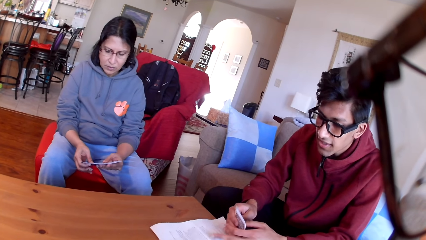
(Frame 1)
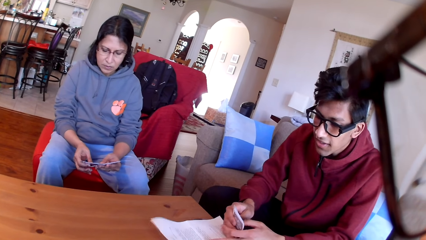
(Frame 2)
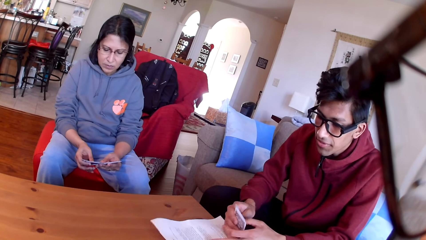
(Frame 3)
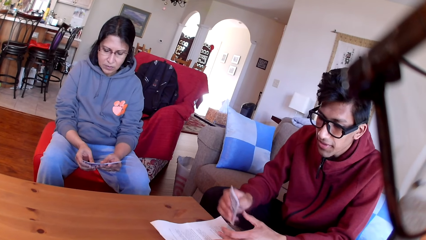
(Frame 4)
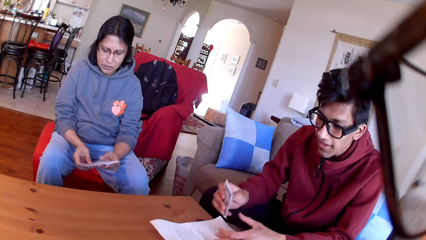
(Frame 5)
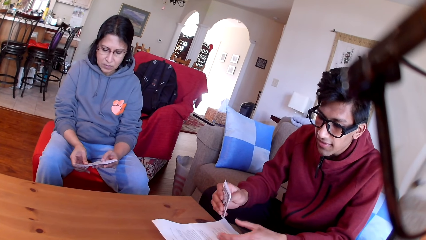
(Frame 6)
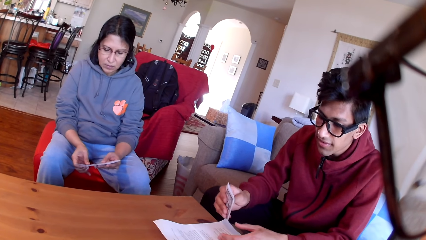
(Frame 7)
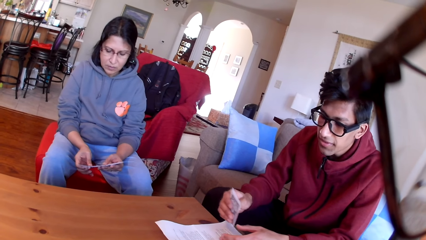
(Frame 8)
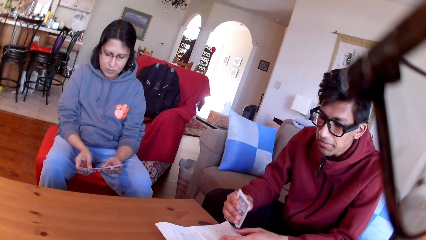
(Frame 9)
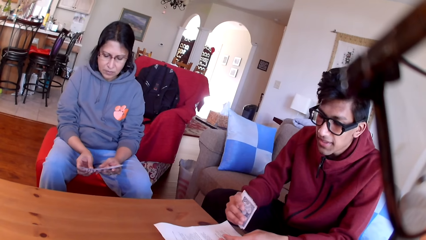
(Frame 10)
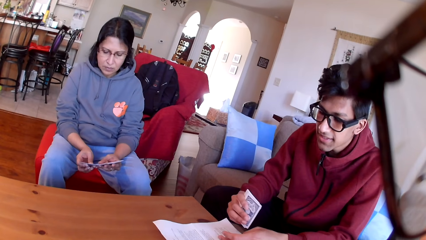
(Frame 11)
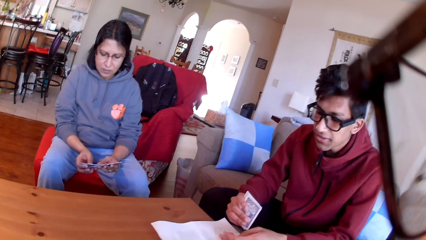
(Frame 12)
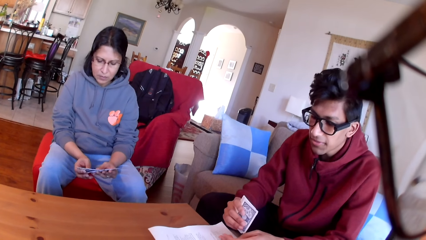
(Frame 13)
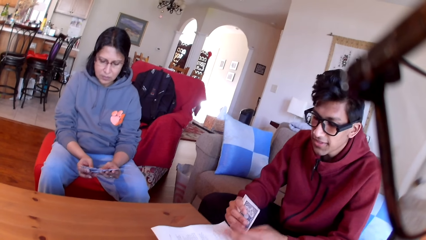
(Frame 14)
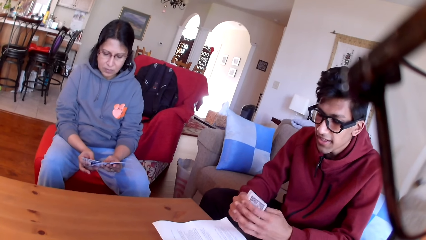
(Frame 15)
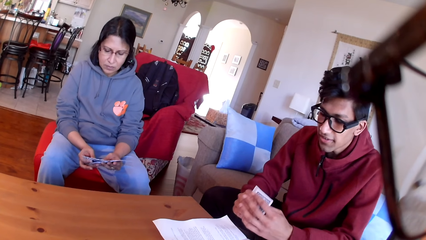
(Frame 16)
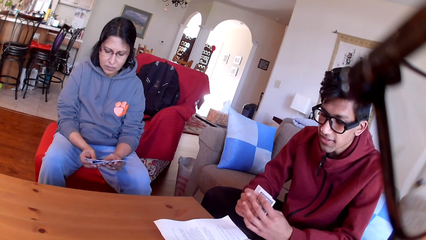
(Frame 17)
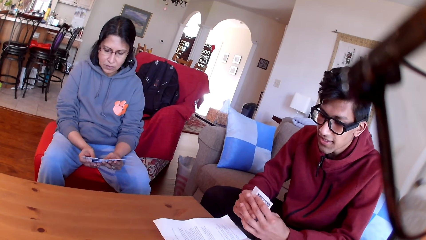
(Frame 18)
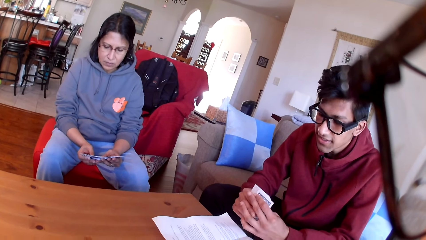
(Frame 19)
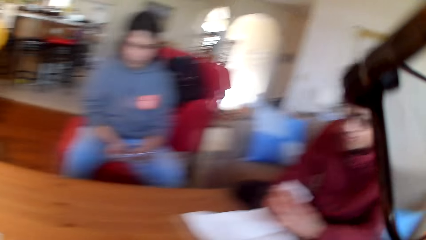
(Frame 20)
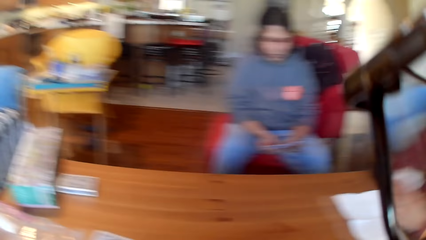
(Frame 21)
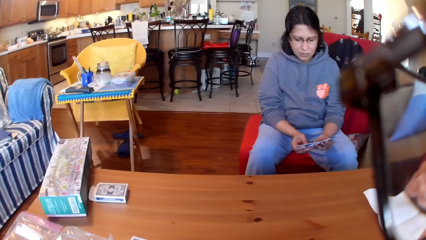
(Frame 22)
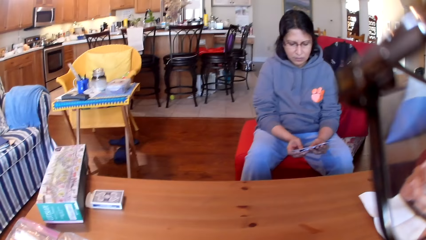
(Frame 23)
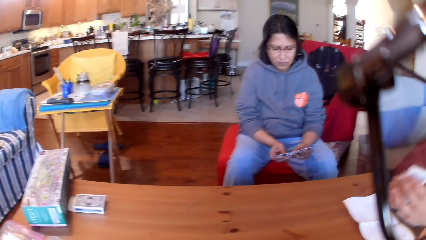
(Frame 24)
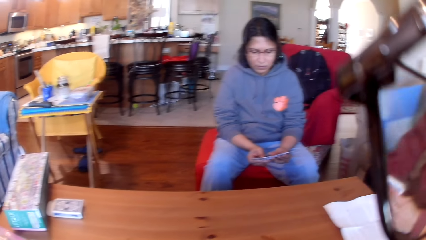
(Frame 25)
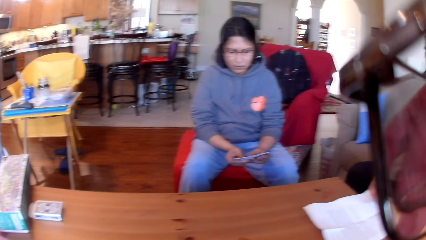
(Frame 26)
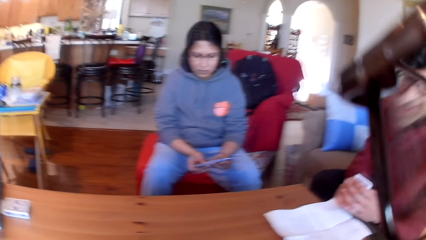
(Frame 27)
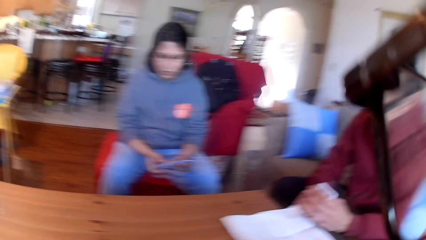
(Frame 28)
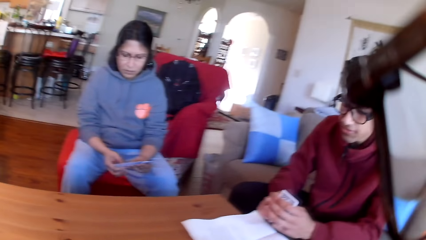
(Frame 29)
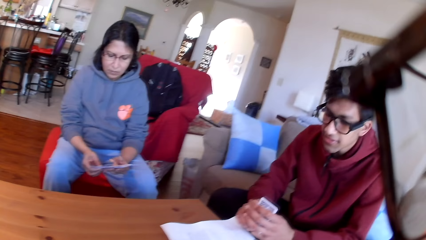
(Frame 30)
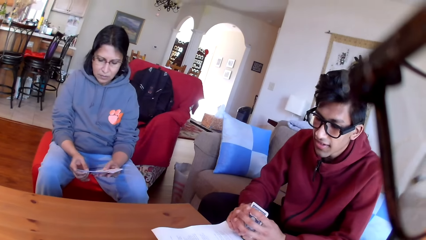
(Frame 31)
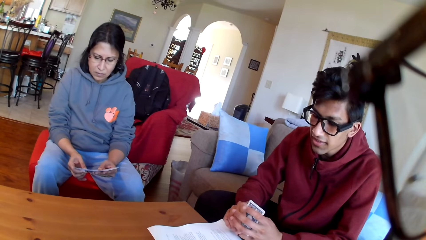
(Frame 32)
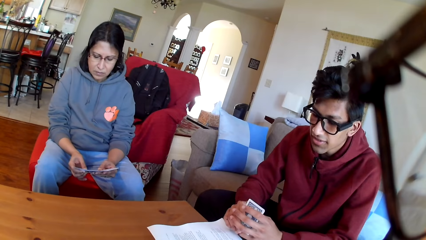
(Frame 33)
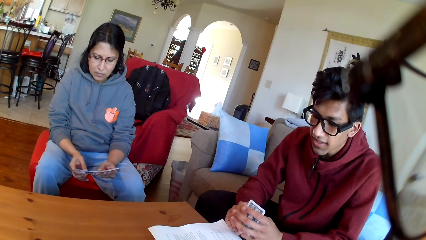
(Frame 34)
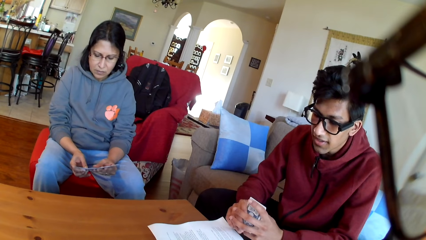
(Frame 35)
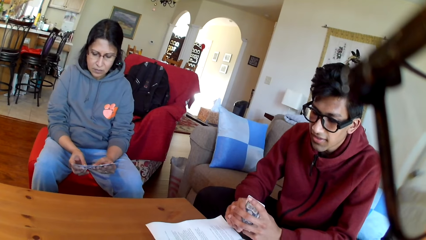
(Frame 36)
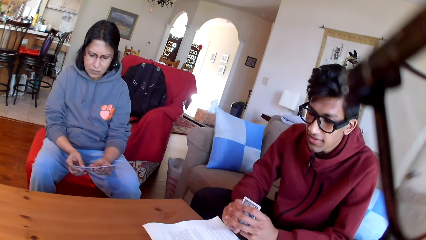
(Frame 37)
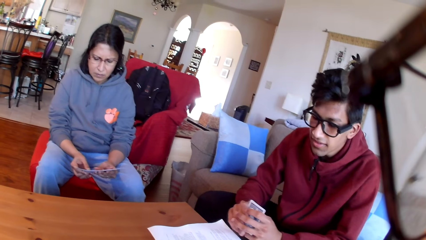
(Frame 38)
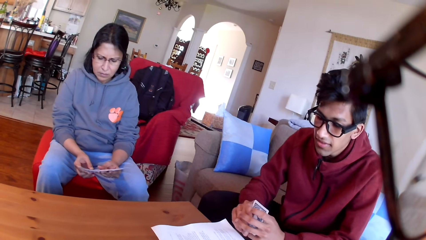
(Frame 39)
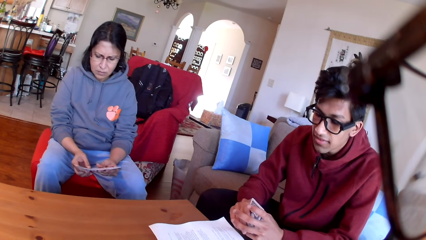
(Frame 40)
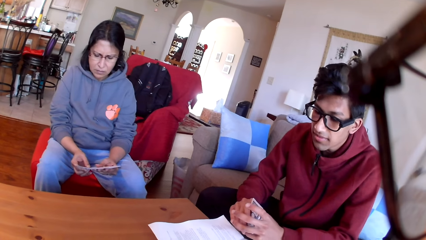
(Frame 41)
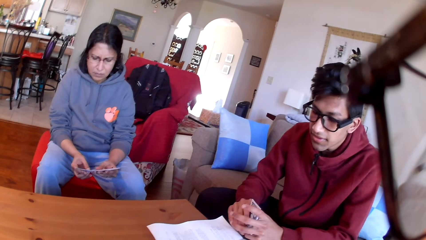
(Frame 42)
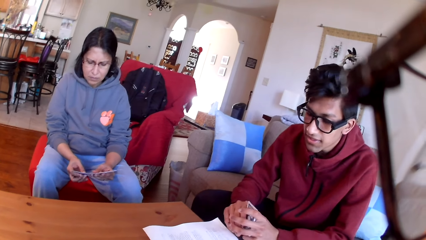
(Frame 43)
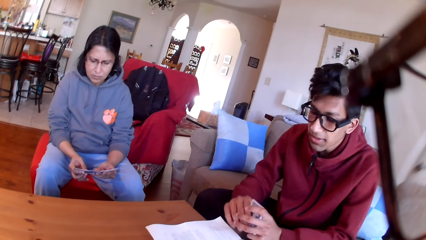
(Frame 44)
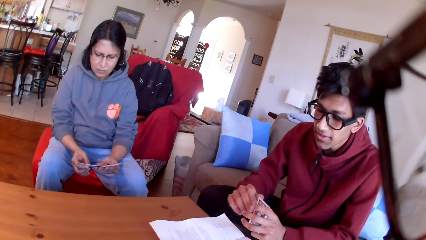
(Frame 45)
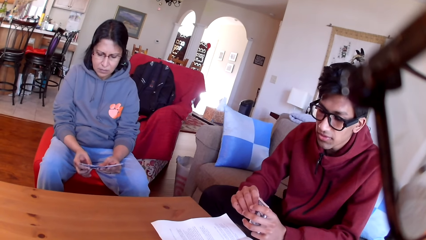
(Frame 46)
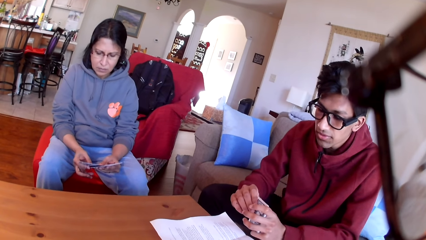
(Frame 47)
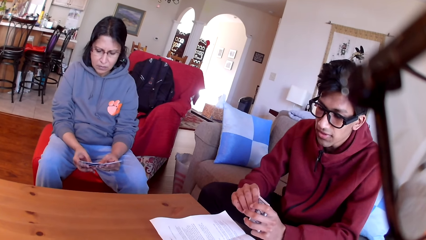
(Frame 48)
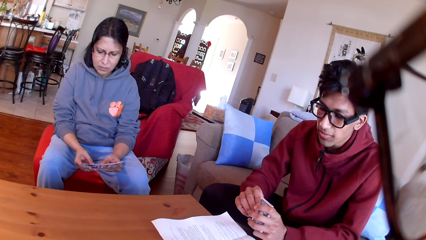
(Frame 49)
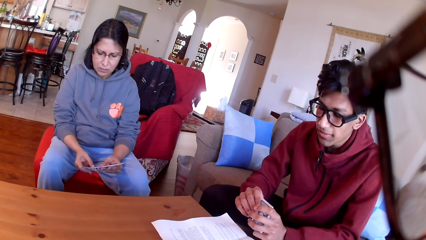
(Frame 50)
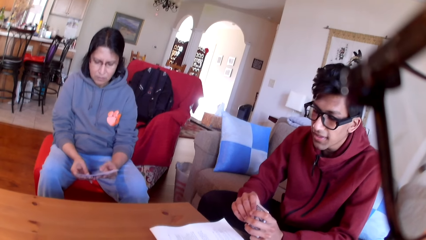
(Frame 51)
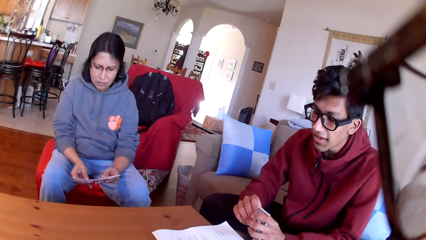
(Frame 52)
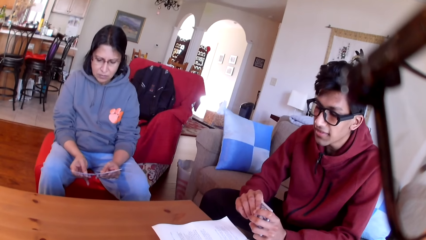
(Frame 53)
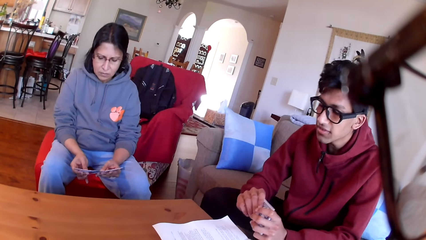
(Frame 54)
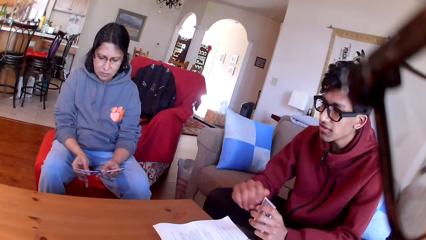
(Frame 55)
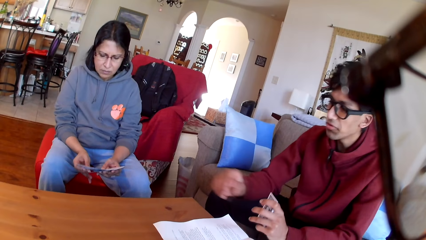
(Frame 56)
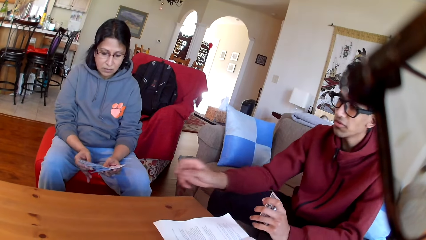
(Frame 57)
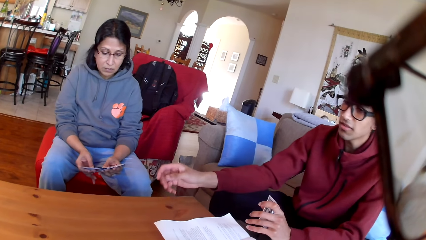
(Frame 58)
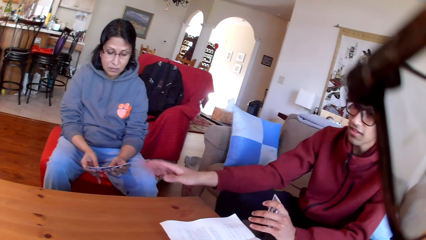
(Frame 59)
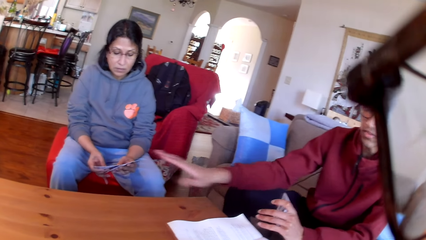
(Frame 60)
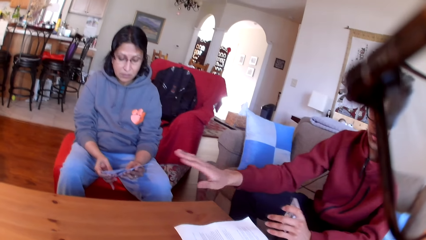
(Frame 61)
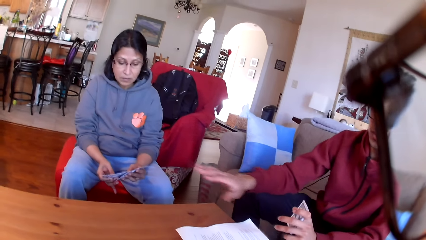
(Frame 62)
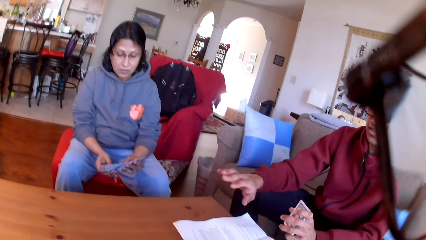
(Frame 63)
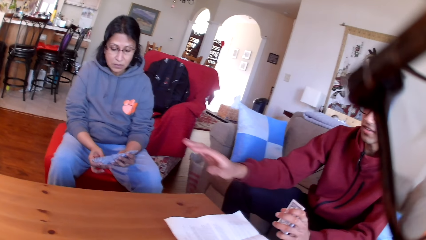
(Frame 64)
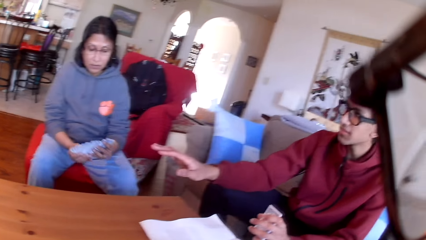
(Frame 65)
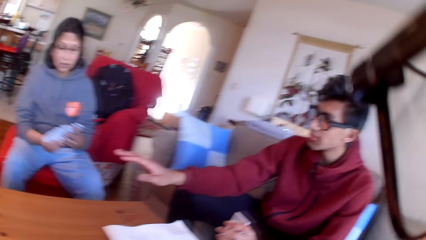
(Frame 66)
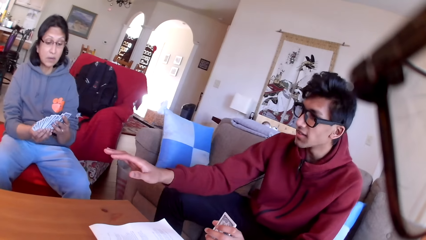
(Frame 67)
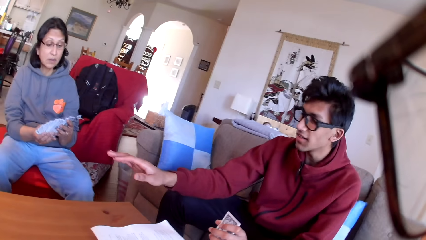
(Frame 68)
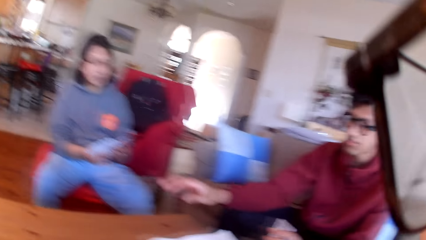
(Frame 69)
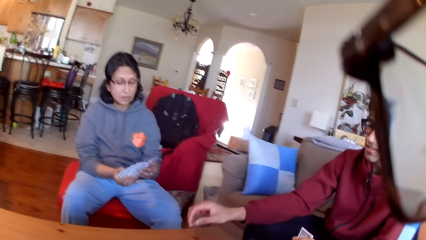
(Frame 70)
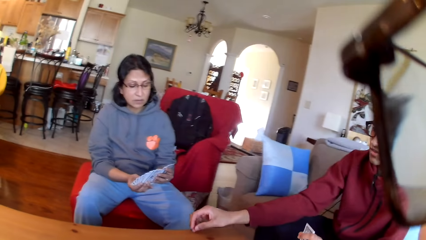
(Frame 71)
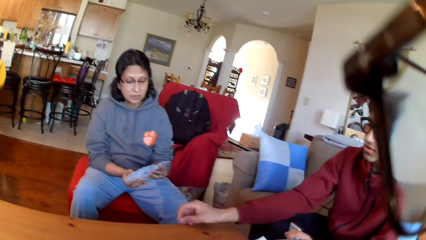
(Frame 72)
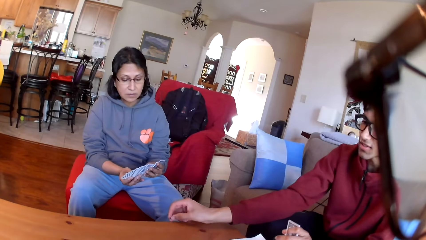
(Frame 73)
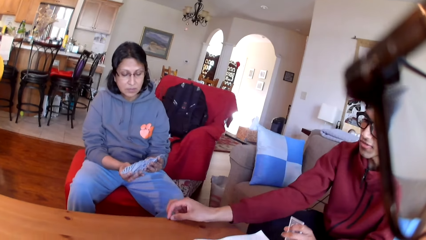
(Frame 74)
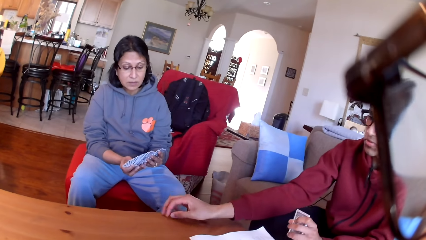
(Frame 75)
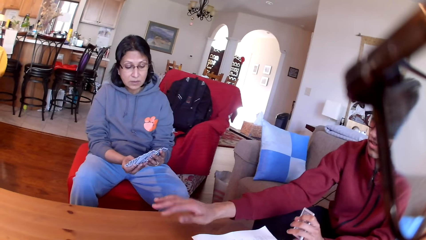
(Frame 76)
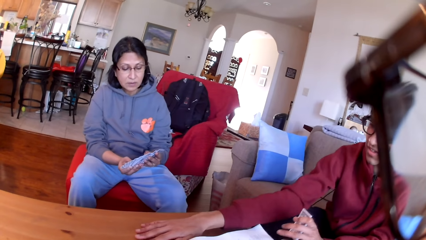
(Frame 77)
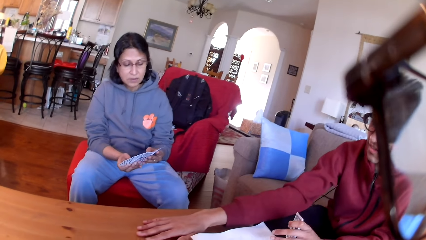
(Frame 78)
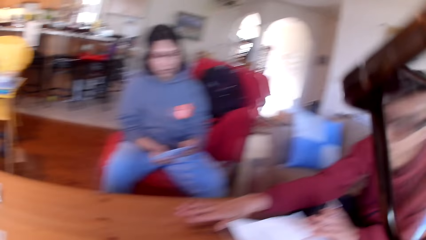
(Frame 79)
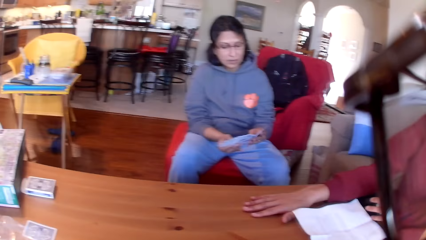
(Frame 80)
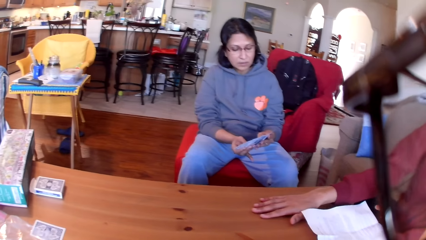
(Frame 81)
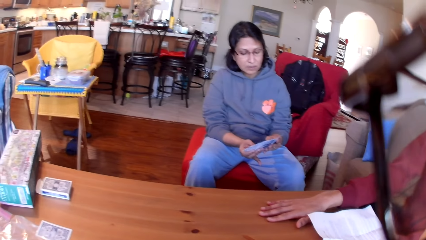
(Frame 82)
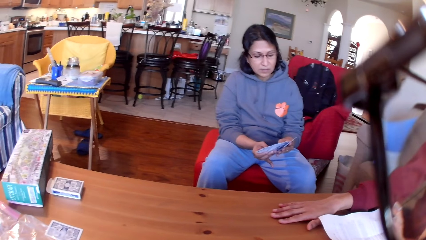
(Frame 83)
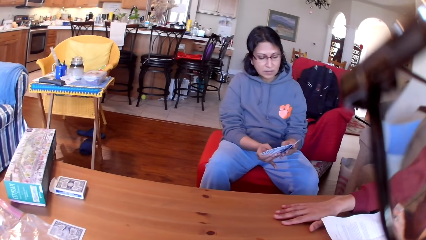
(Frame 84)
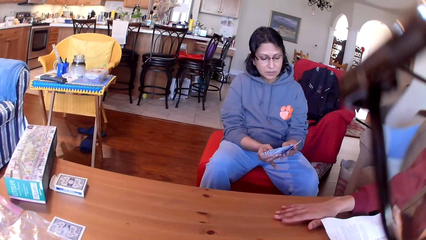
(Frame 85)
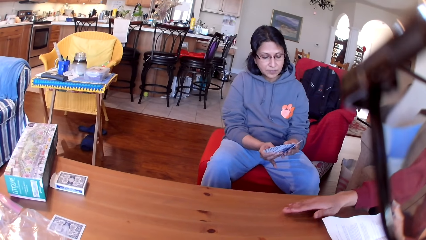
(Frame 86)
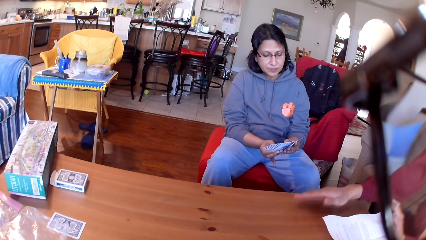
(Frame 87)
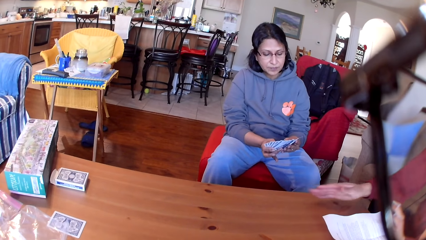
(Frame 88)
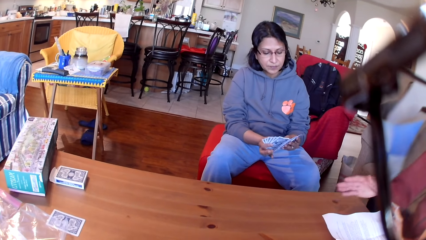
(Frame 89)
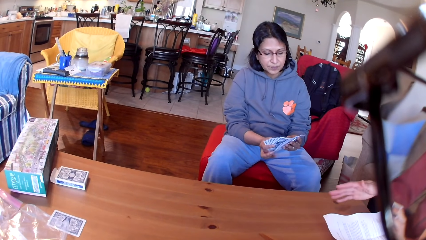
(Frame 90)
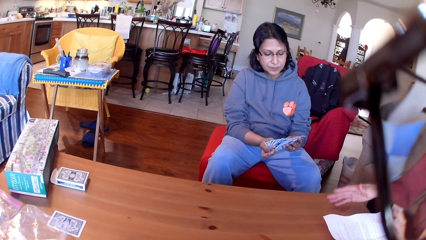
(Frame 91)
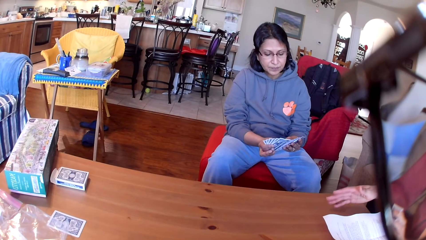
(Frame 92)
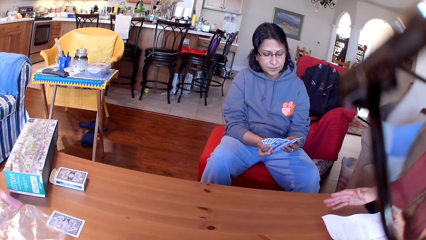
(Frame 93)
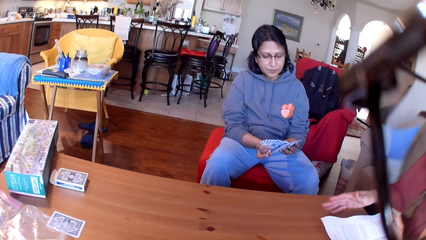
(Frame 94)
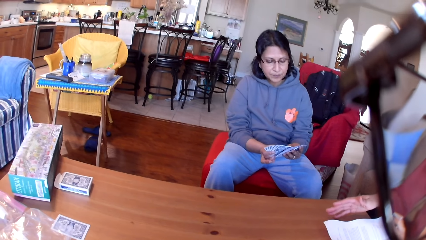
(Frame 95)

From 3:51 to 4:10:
The camera wearer looks around the table. A woman moves the cards in her hands. A person moves his hand. A man touches the table with his hand. The woman moves the cards in her hands. The person moves his hand.
